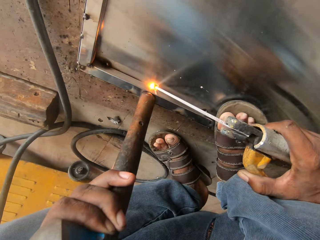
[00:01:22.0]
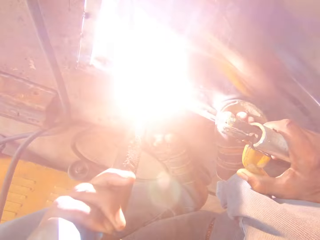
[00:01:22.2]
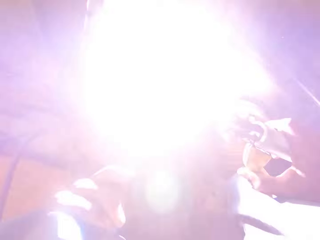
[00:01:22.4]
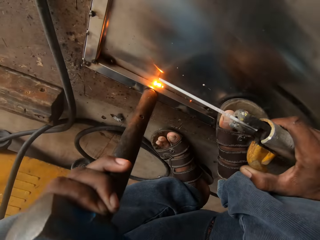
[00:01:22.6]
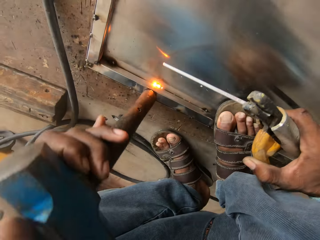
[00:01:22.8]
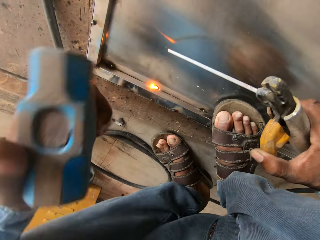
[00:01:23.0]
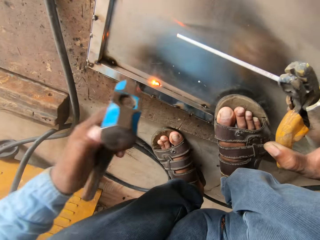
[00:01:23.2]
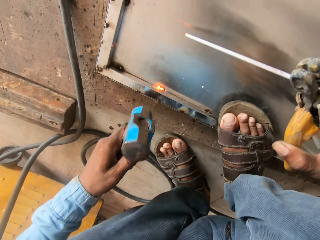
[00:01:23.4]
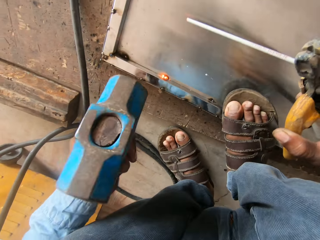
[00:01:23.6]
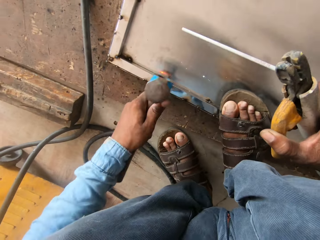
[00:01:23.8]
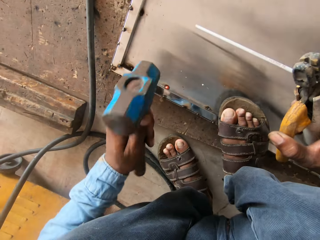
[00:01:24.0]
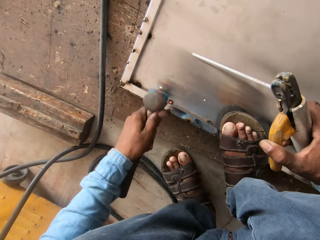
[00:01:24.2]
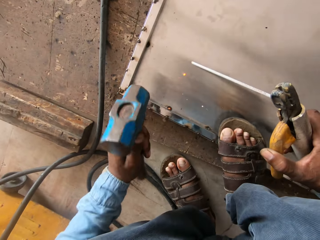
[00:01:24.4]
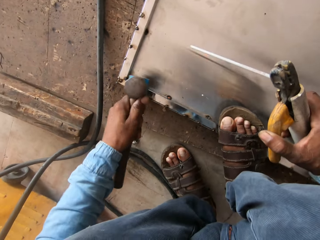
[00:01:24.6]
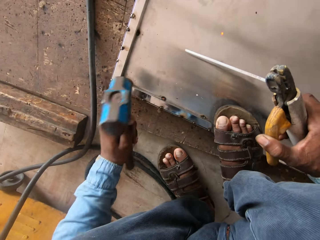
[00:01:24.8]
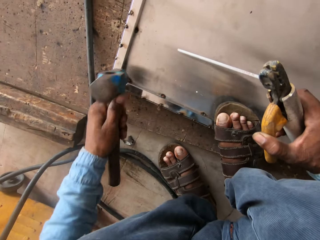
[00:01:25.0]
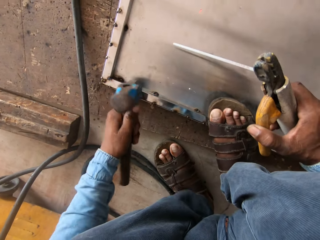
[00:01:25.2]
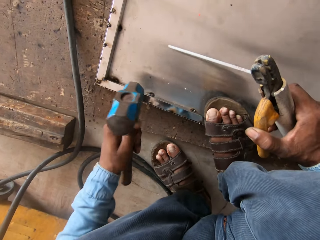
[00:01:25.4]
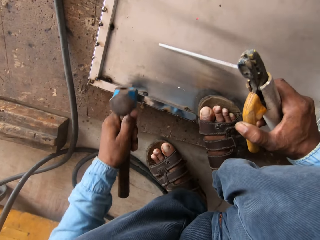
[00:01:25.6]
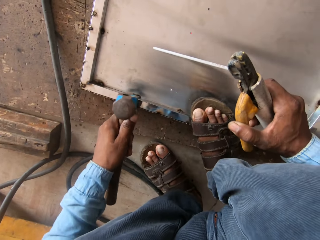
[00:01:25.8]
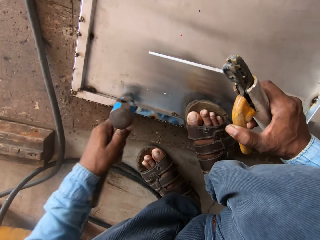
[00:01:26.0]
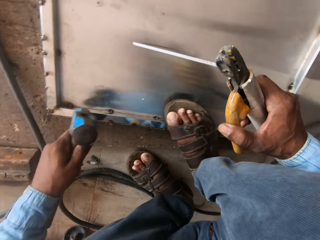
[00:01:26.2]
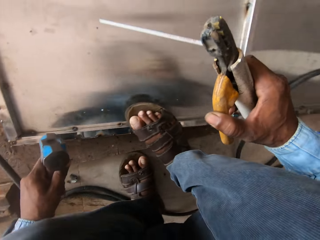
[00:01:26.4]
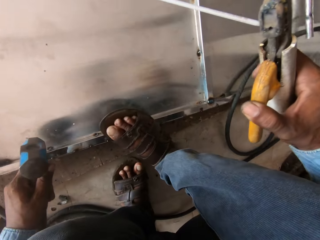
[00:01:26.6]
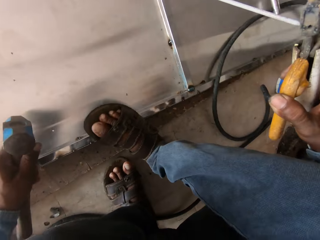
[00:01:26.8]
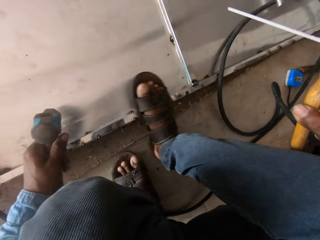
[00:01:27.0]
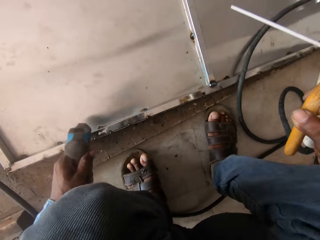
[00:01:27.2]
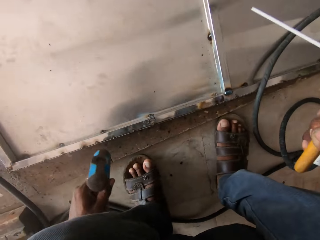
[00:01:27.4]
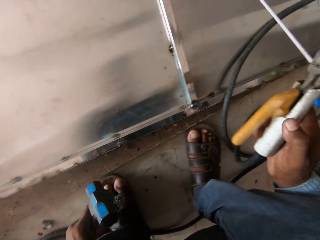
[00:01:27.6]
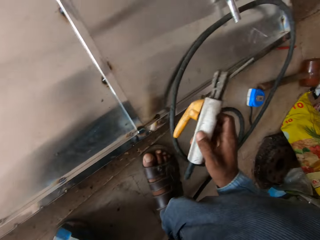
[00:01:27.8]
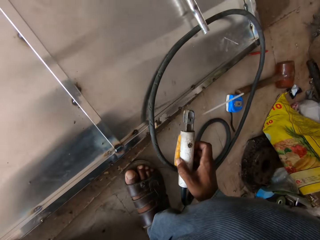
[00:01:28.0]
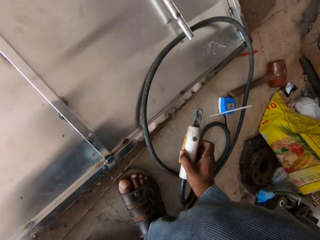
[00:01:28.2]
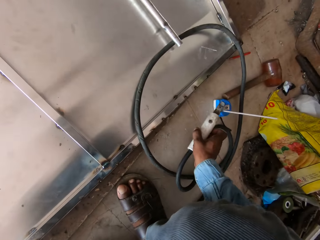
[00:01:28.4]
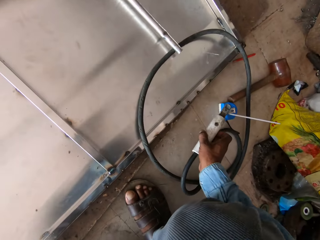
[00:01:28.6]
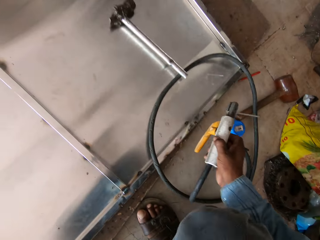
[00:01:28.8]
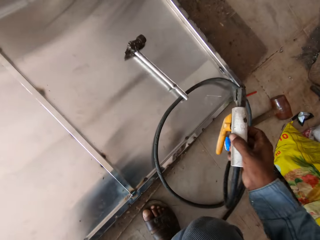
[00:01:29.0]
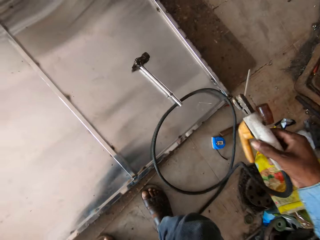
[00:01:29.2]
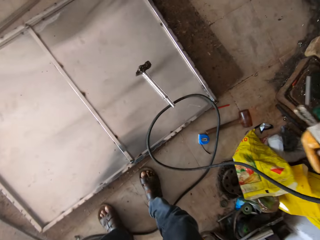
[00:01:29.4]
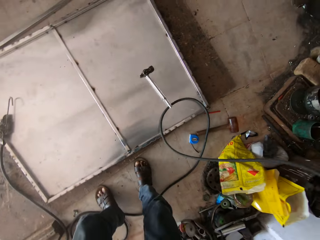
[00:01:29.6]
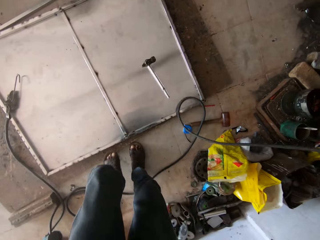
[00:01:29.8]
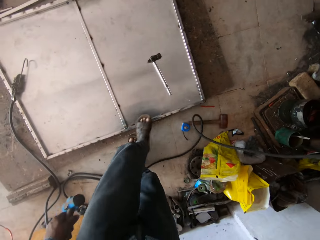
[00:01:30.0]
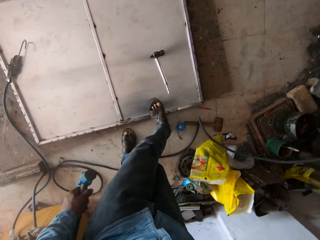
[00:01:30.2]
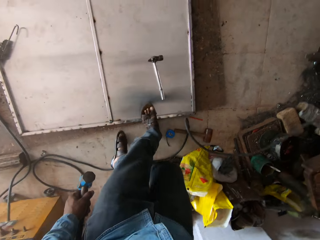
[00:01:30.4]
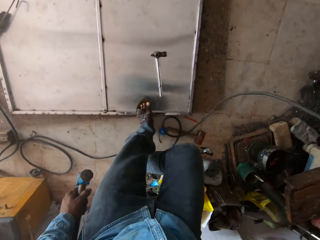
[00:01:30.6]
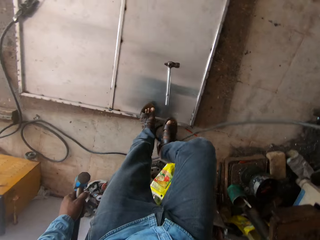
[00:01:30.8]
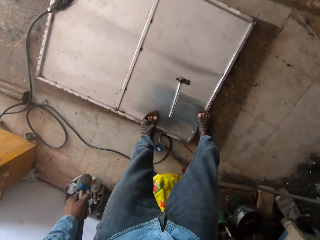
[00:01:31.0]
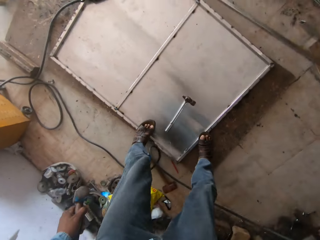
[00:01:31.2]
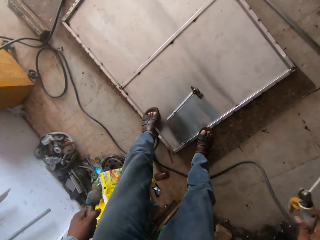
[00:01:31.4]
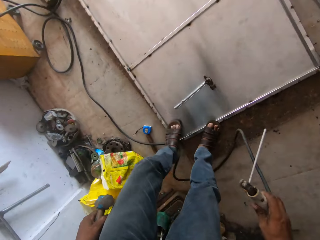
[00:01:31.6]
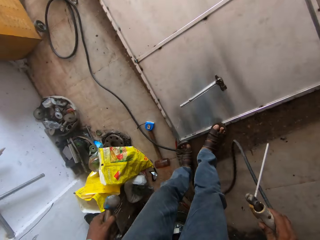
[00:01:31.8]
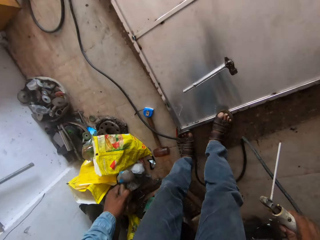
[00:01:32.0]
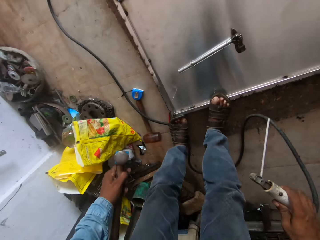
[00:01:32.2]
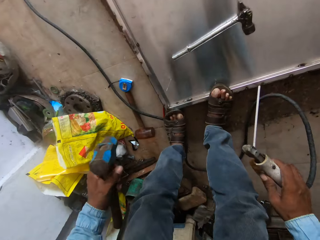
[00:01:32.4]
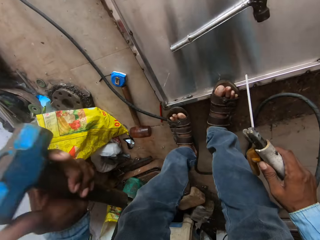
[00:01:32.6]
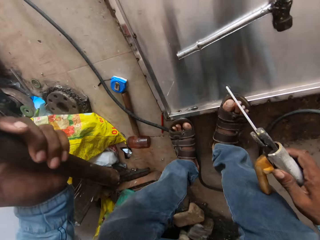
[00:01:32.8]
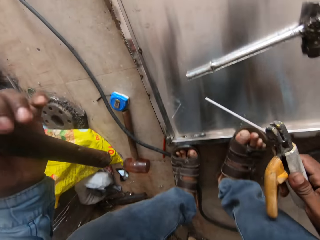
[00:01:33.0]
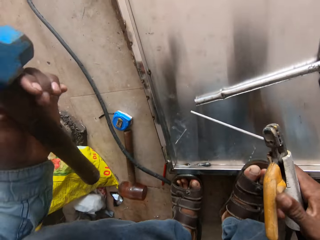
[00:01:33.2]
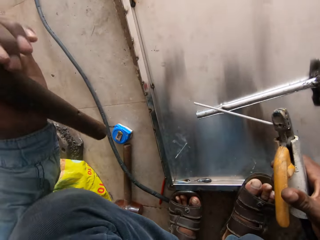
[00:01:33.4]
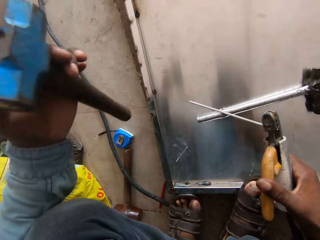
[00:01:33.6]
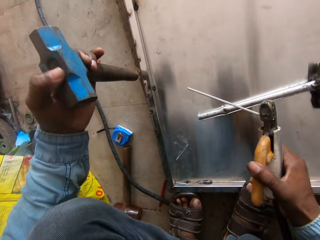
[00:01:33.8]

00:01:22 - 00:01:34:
The camera wearer hammers the metal. They walk on the metal rack.

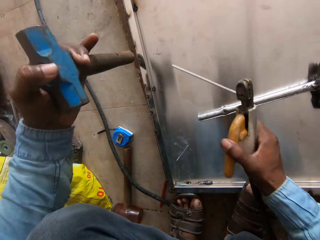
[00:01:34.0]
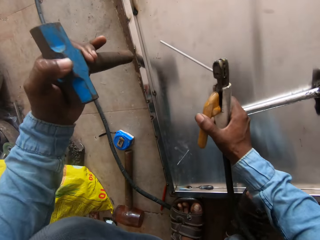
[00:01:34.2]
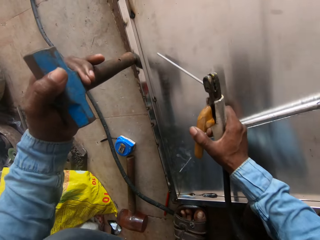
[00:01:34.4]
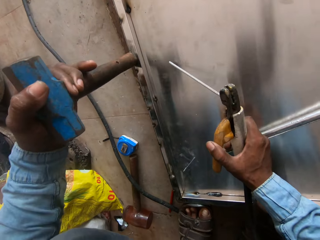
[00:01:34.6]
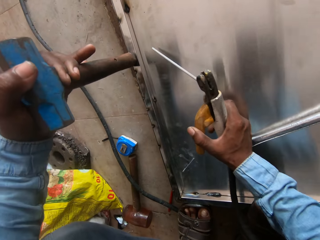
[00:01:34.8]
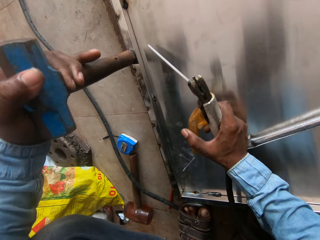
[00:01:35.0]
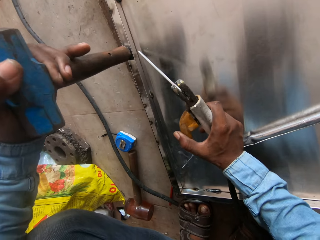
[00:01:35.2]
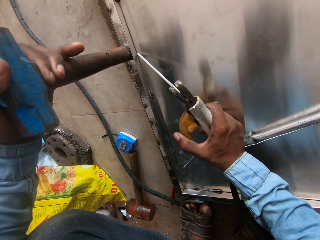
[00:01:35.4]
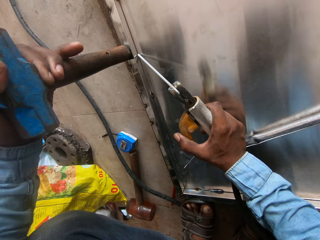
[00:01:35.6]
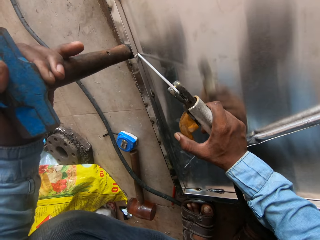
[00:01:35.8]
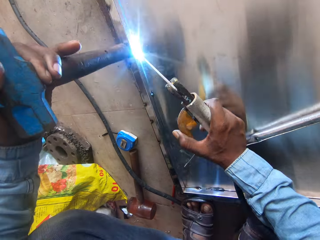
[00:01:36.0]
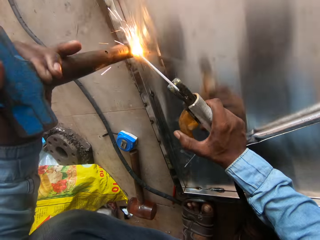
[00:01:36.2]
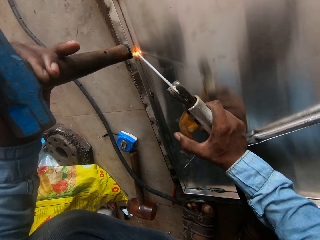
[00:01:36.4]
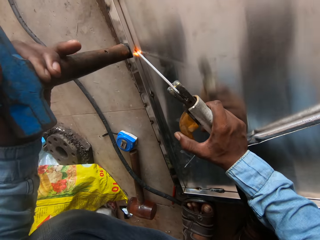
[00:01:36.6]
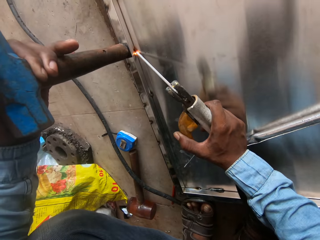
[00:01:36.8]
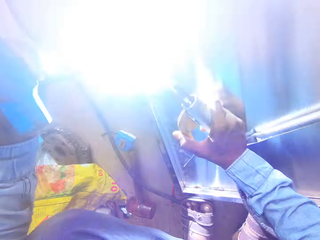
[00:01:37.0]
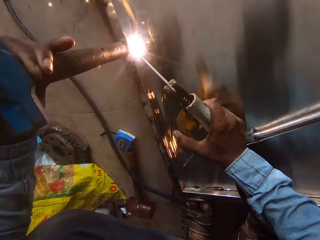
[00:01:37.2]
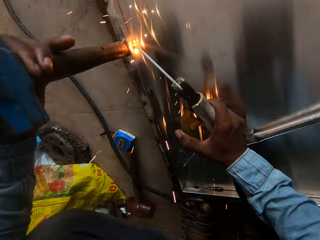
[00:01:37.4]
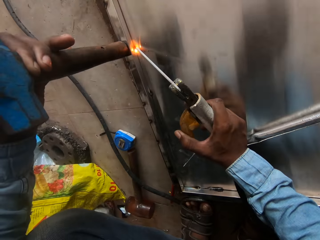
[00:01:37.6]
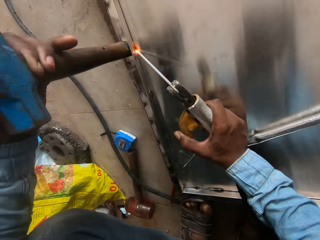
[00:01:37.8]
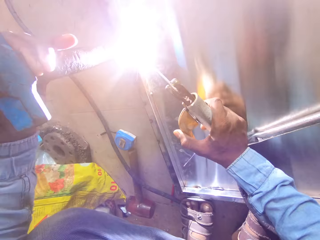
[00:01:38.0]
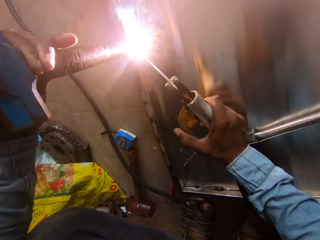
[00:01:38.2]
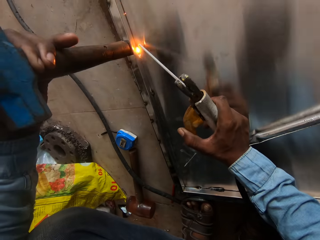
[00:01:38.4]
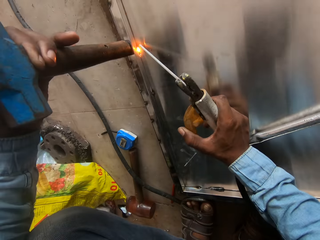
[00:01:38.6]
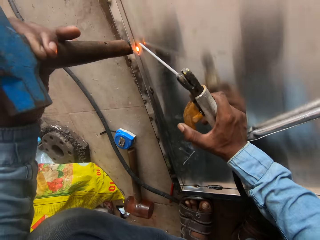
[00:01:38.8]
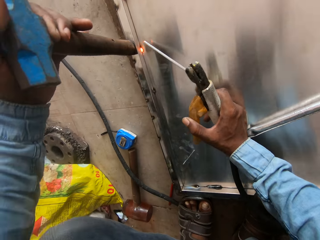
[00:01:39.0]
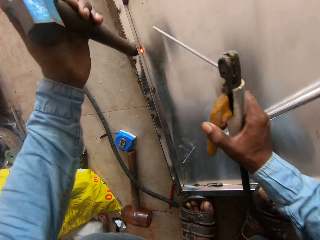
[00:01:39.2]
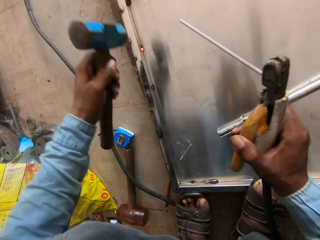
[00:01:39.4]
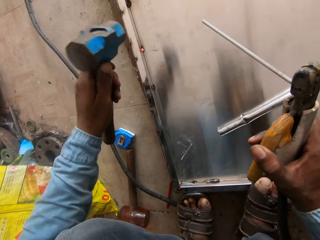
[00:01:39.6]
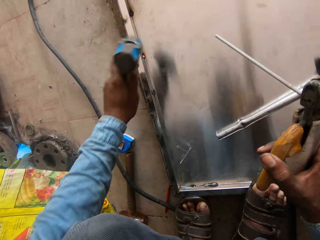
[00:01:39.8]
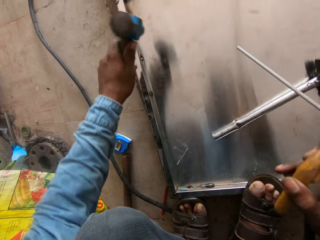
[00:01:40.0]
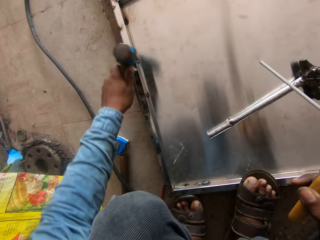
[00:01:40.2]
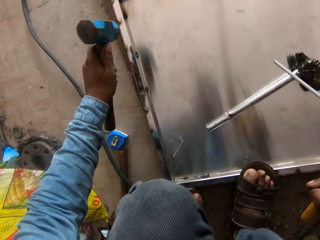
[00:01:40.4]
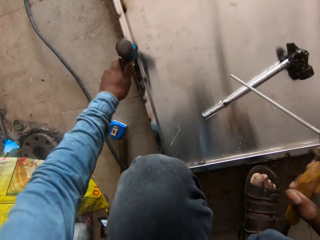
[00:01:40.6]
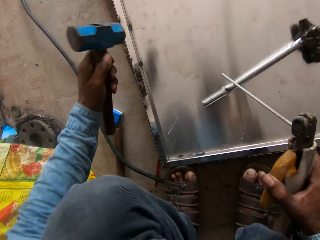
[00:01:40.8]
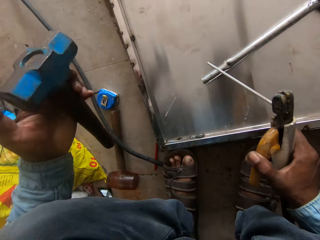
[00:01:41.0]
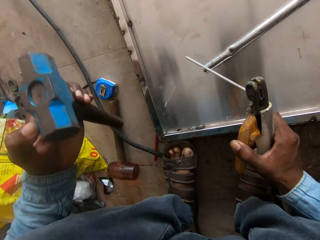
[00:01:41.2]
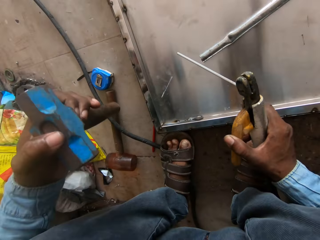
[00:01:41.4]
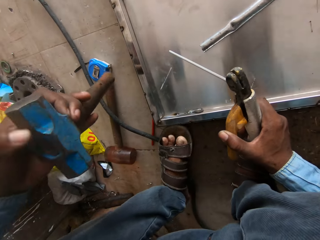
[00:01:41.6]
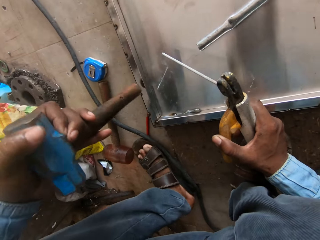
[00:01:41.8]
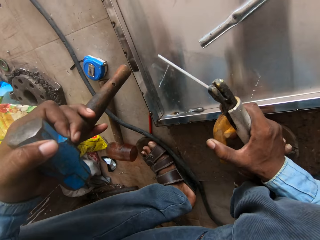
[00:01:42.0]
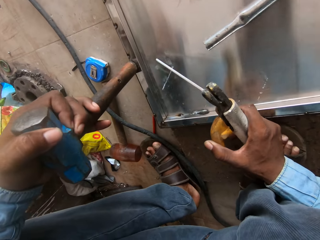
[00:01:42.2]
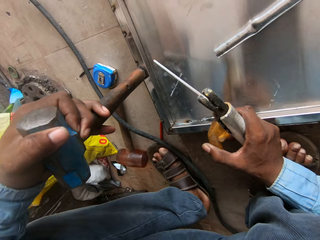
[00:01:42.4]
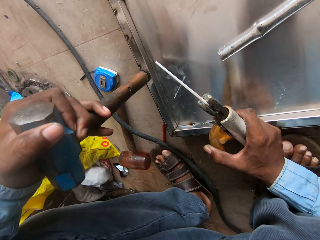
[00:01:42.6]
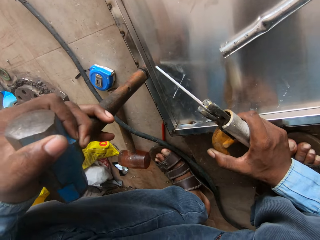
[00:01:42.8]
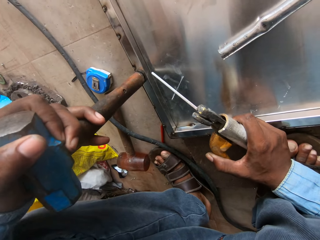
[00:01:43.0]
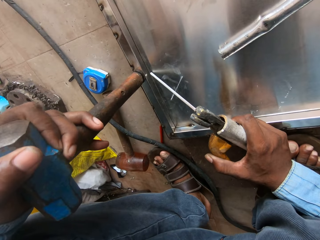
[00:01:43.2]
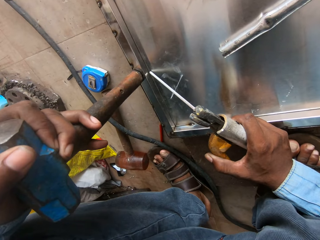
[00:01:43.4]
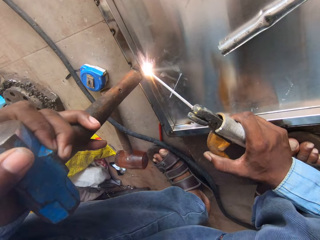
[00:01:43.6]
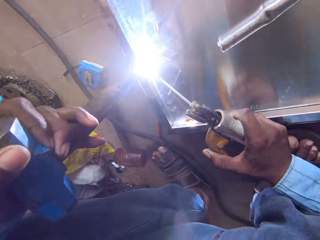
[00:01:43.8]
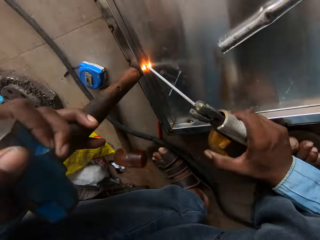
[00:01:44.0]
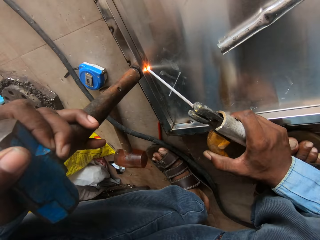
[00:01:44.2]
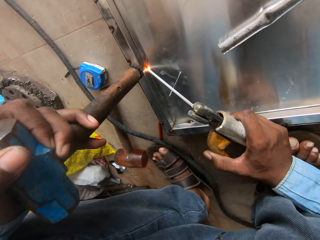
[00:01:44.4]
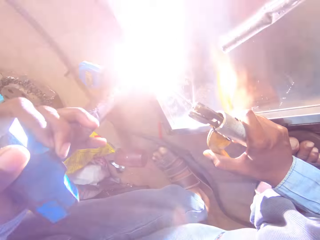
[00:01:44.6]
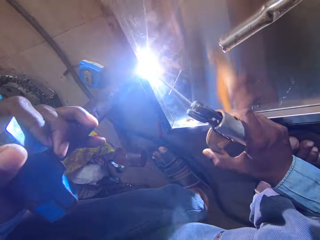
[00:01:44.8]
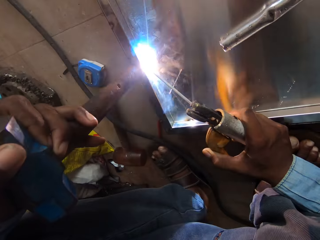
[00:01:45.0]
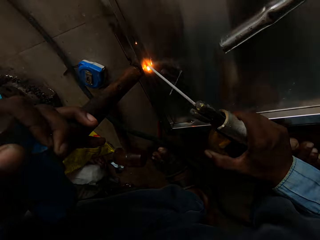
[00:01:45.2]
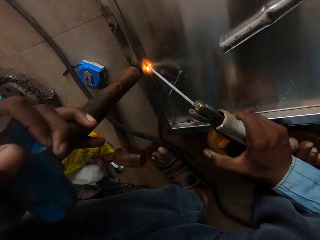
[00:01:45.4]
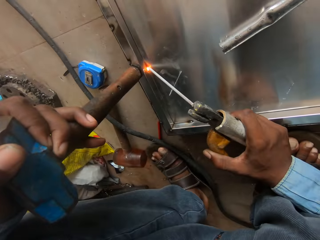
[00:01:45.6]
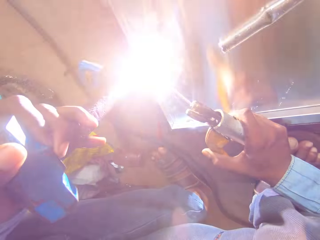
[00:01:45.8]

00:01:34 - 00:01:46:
The camera wearer holds the metal with the hammer. They weld a metal bar. They hammer the metal. They weld the metal bar.
